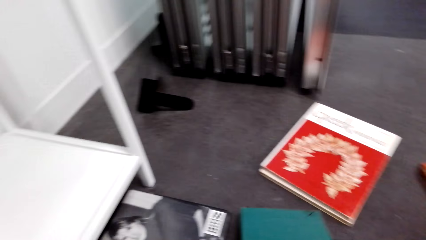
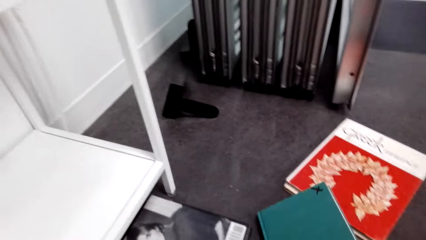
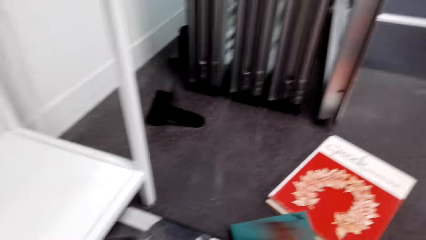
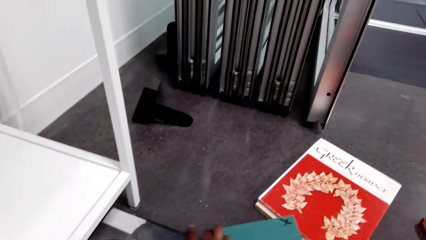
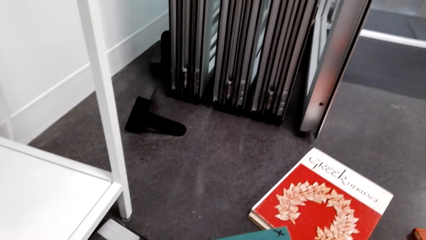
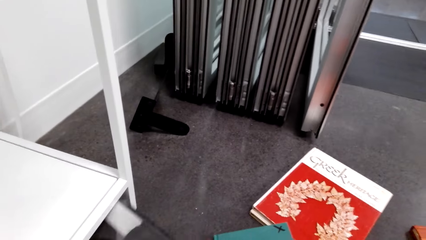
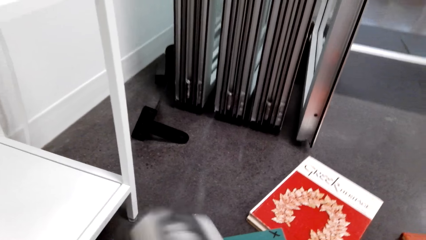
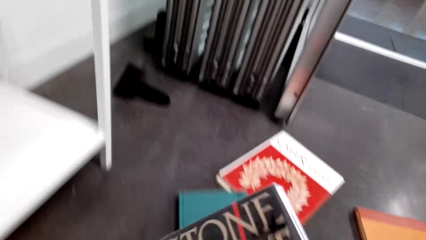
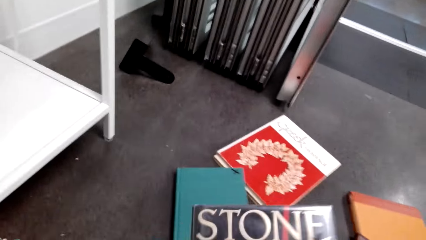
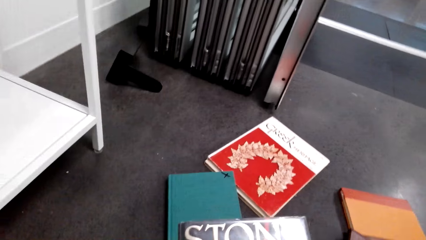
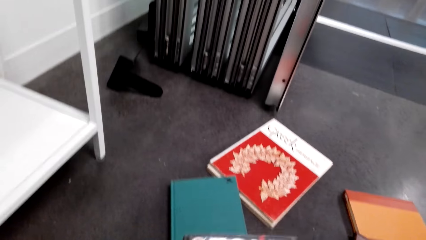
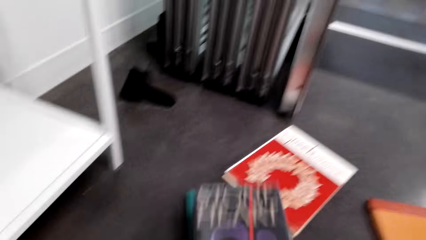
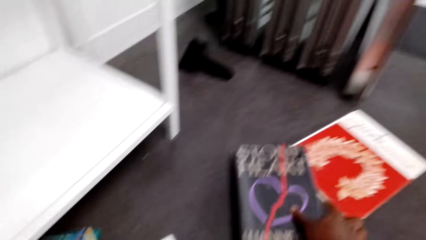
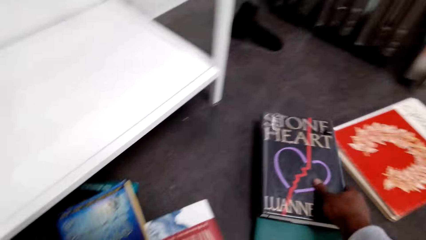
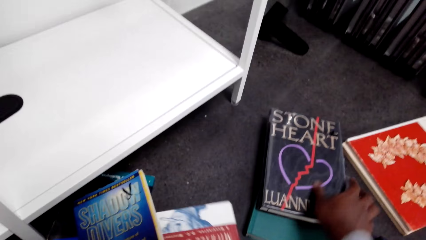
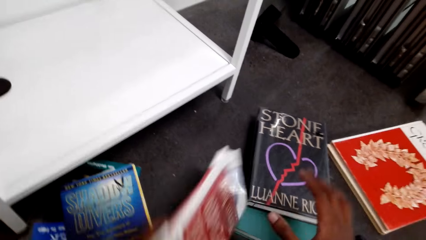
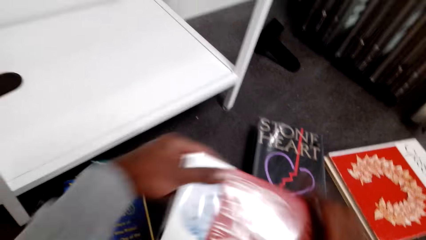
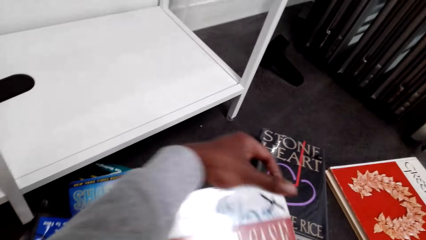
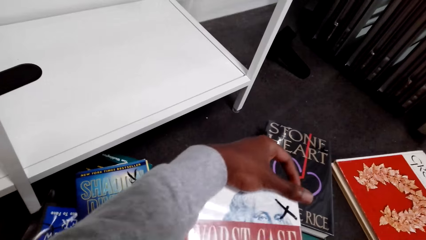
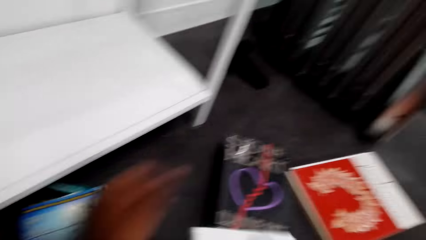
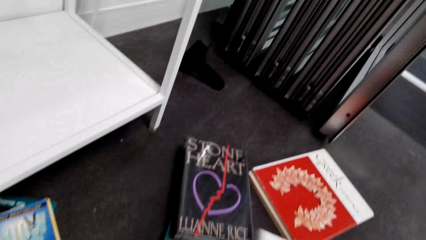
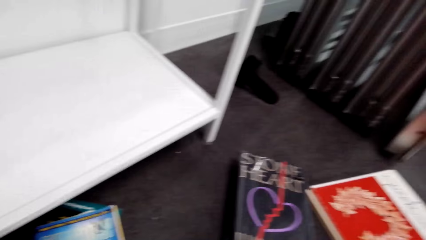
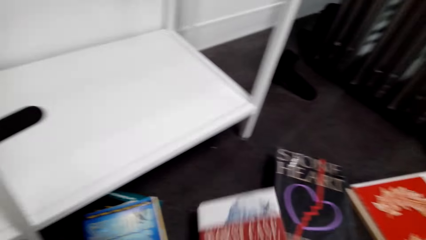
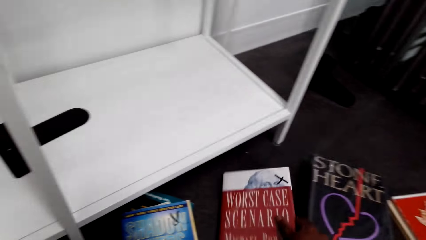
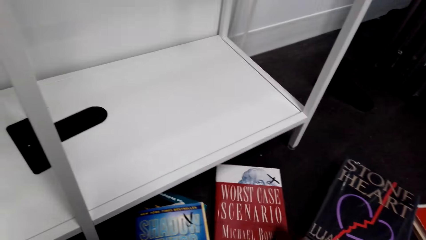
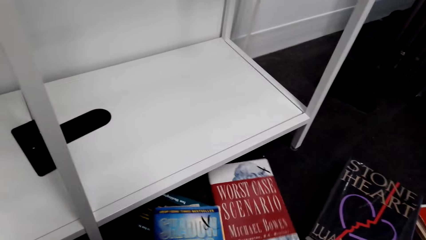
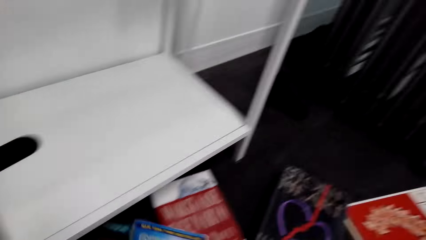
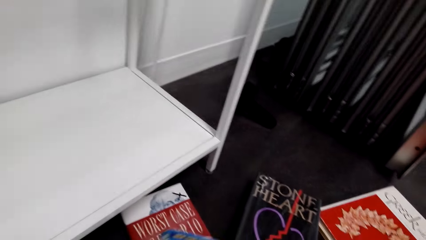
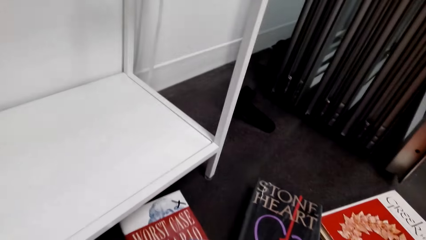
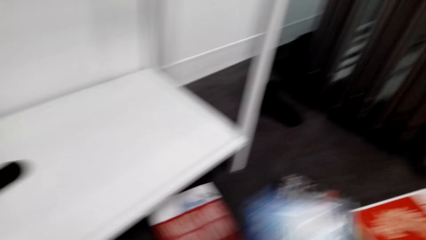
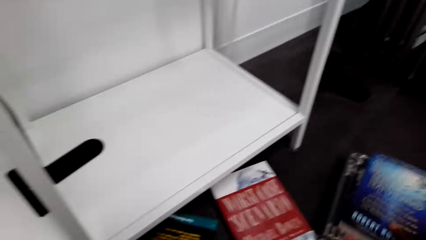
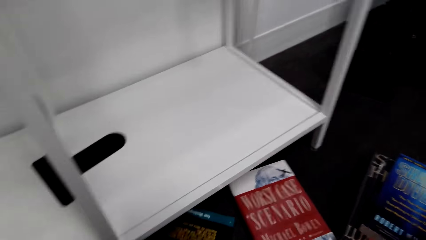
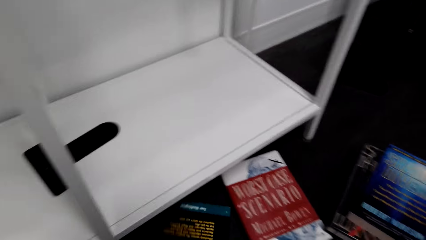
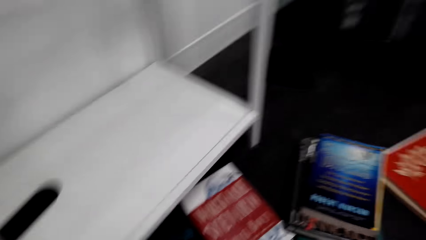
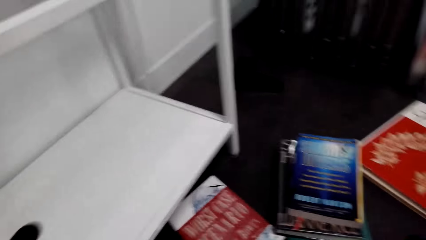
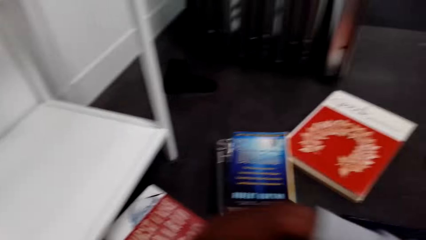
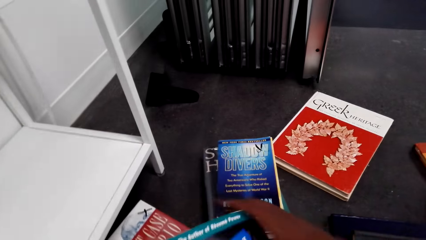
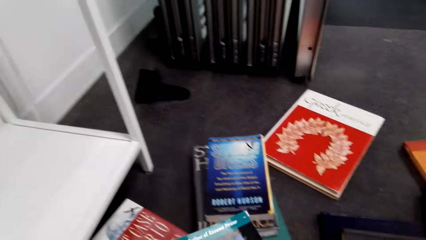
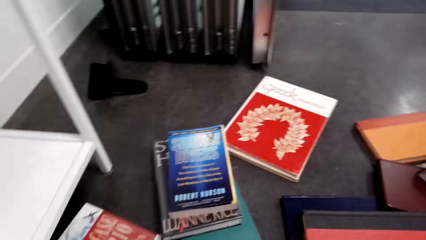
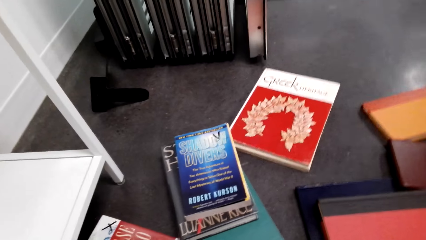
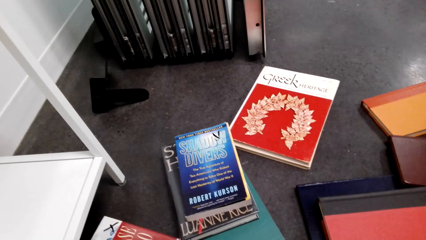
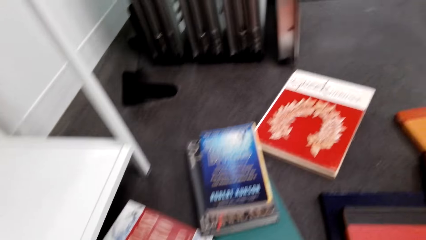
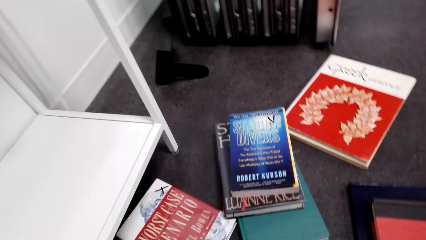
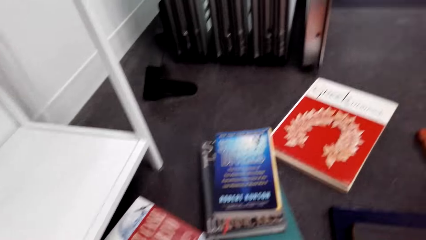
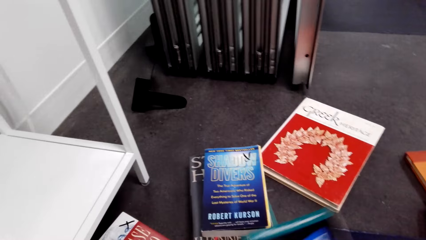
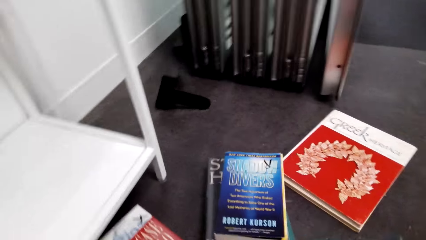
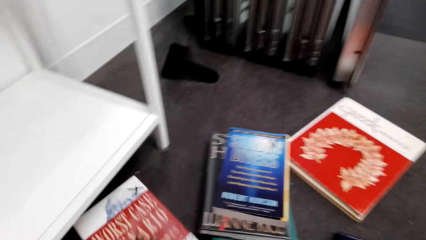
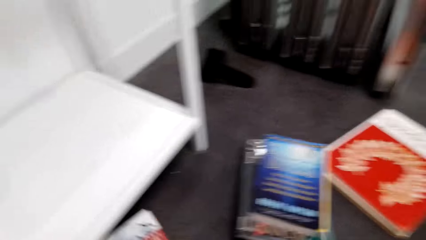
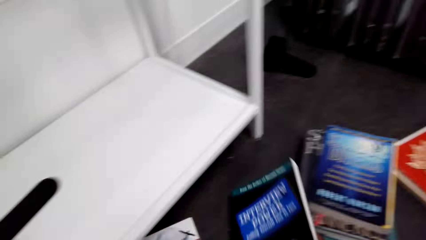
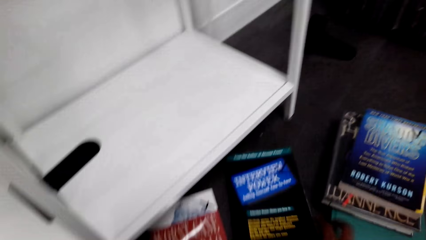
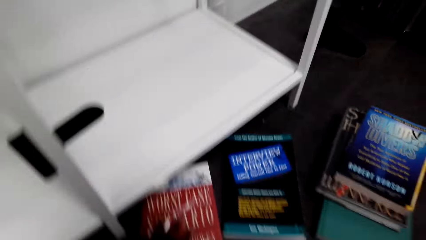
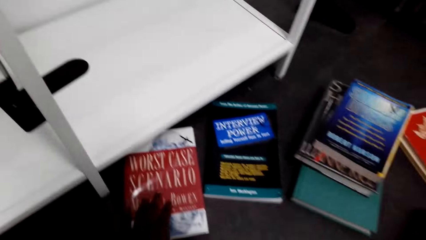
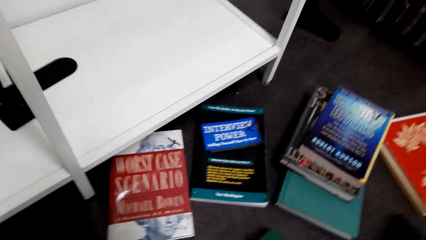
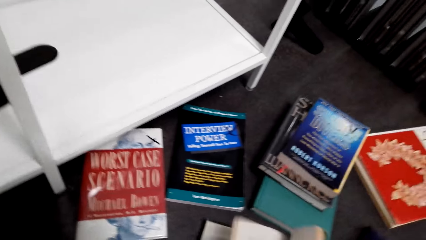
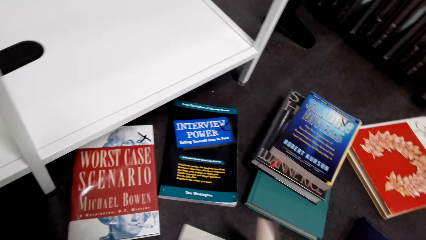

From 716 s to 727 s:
The camera wearer puts the book on the floor. They pick a book from the floor. They touch the books on the floor. They put the book on the floor. They place a book on the floor. They organize the books on the floor.

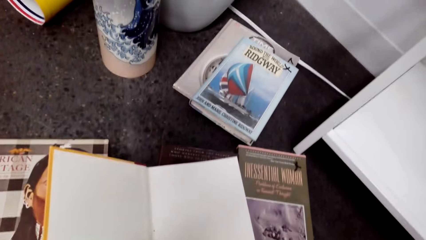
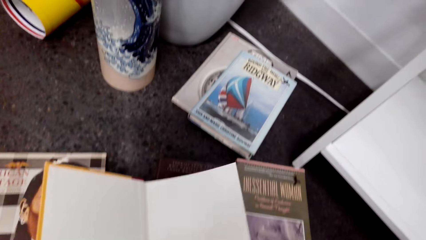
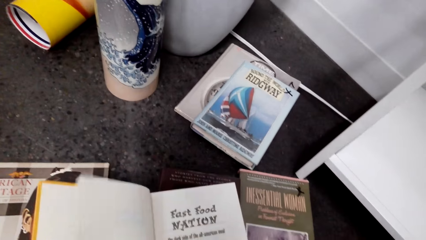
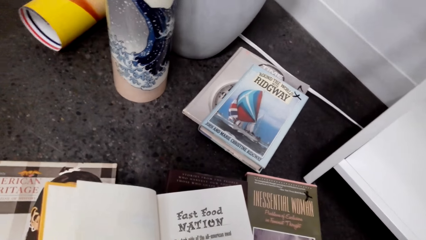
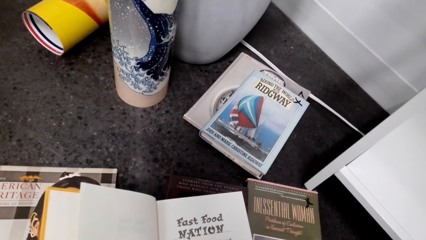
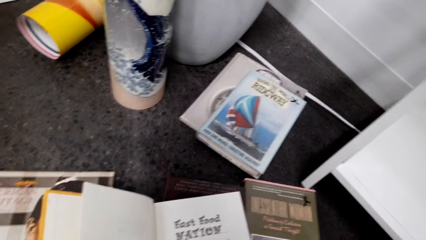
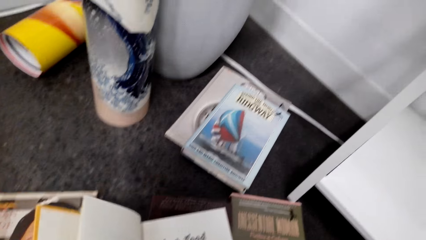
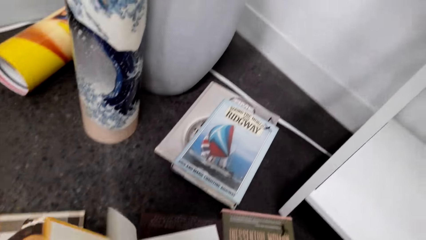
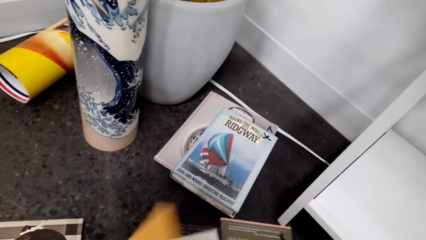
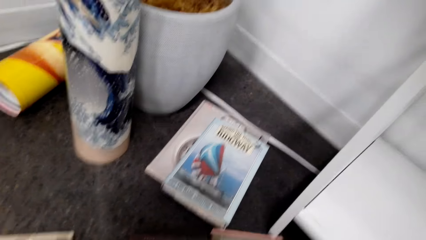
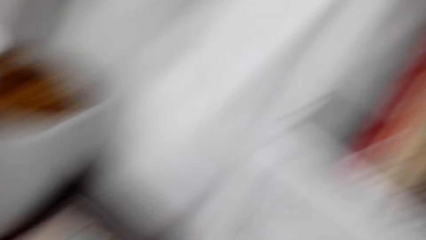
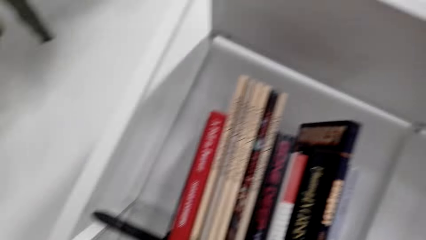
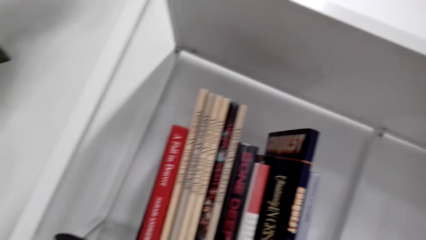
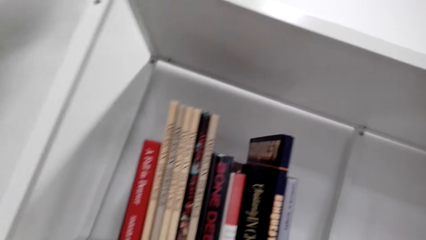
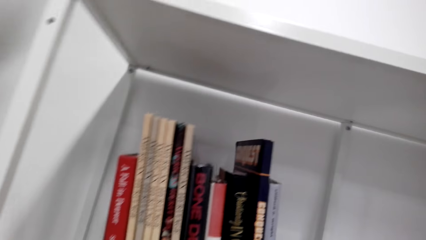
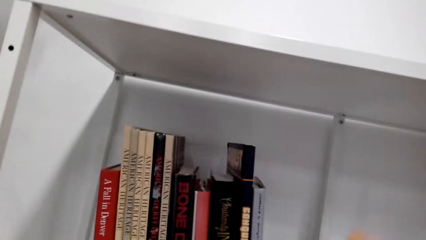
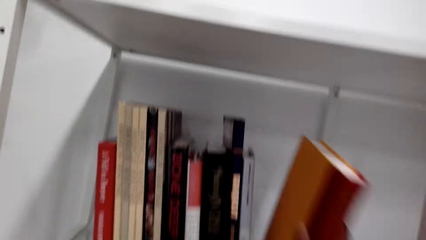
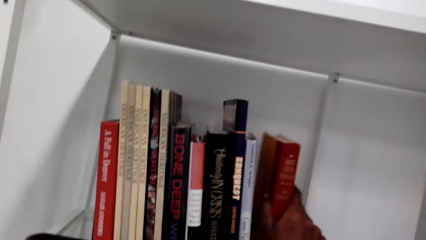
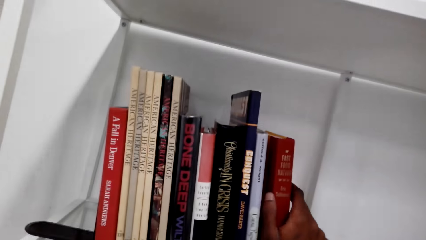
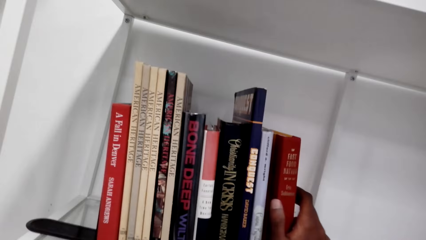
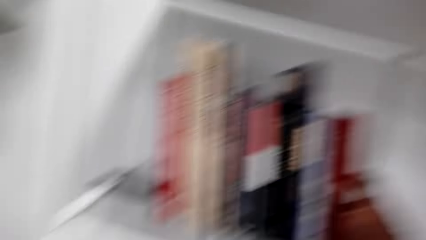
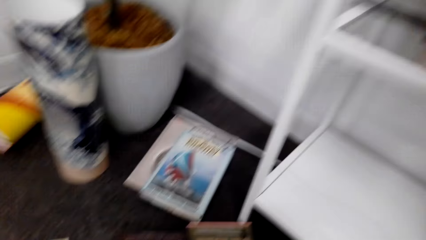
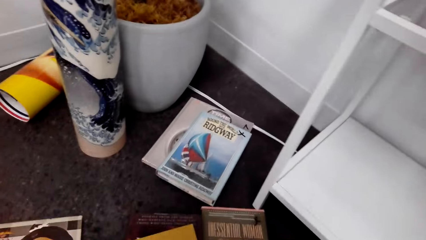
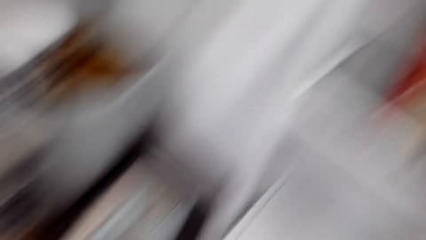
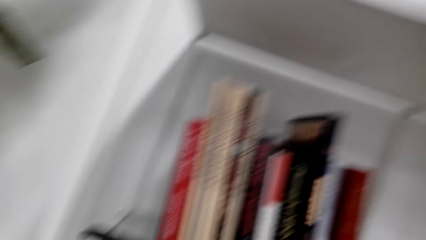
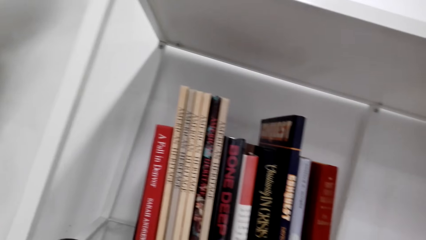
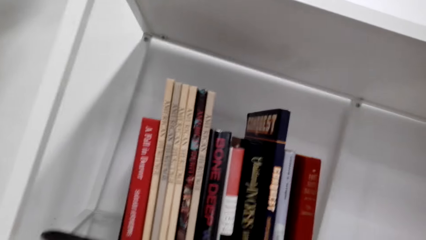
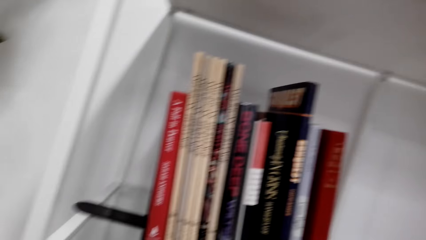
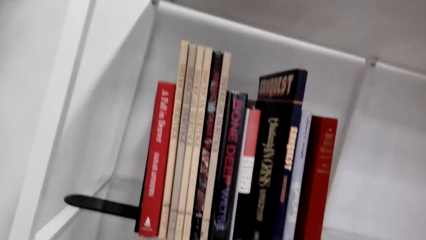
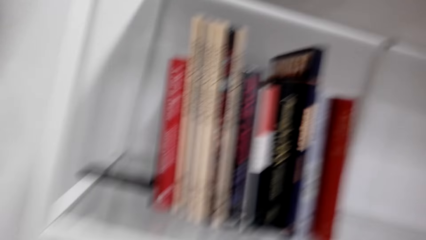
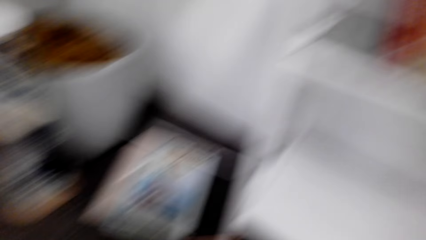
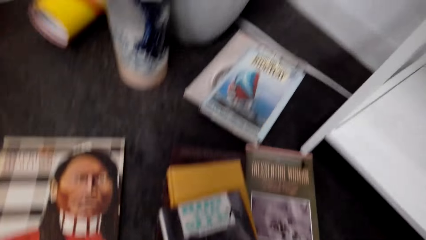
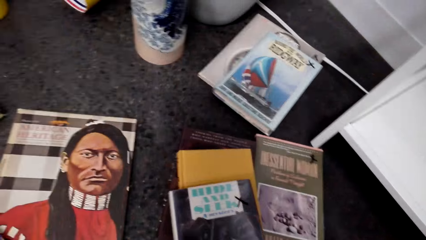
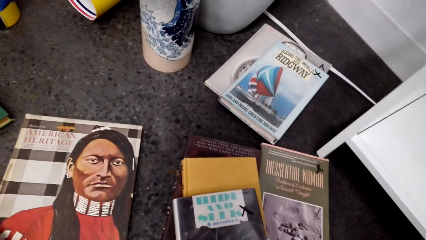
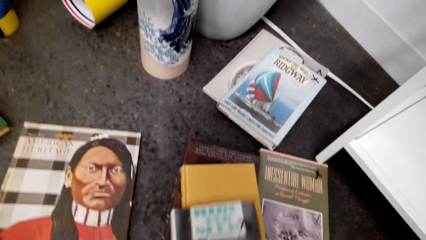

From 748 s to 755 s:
The camera wearer opens a book. They put the book on the shelf.
